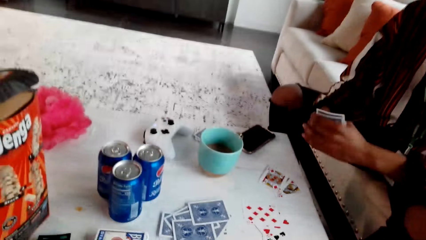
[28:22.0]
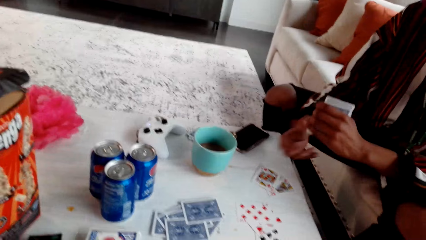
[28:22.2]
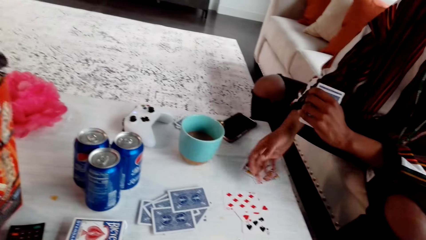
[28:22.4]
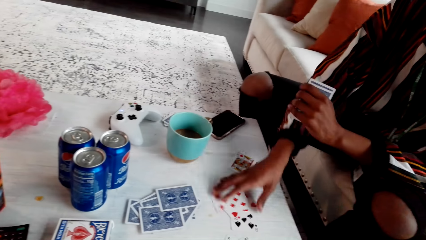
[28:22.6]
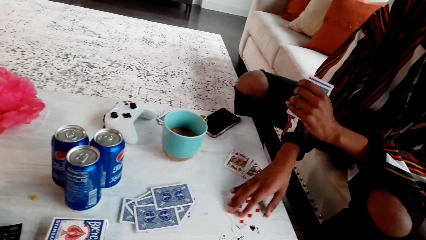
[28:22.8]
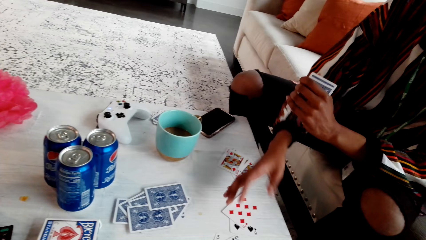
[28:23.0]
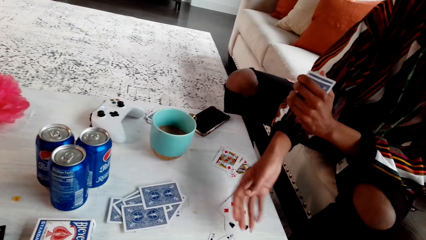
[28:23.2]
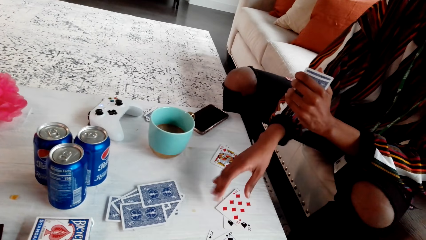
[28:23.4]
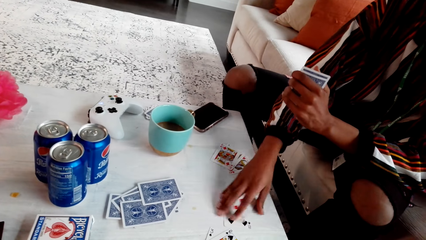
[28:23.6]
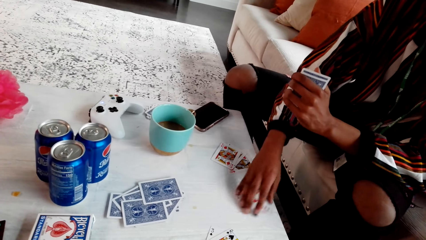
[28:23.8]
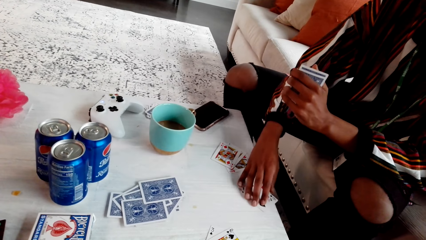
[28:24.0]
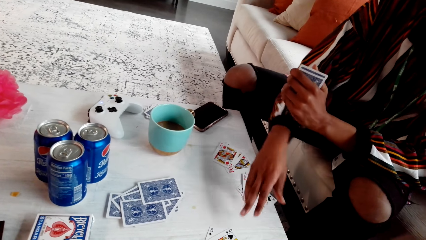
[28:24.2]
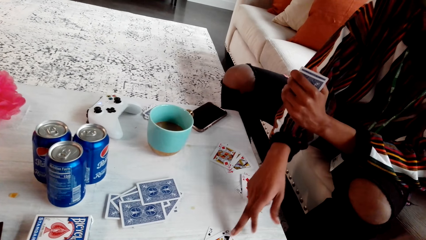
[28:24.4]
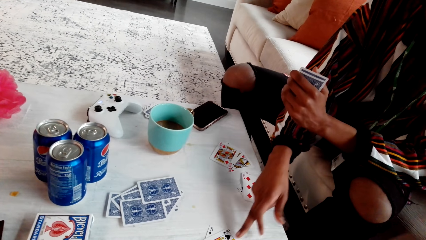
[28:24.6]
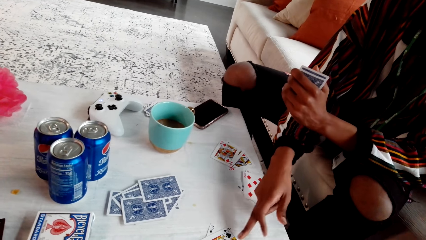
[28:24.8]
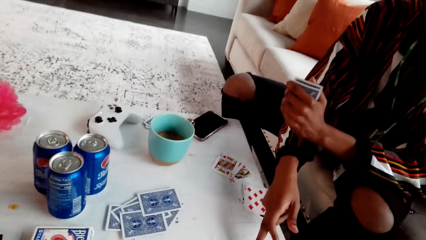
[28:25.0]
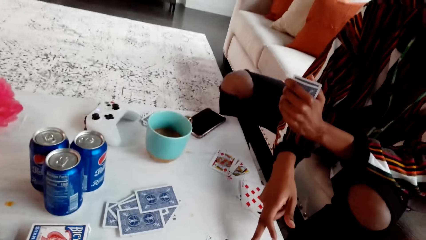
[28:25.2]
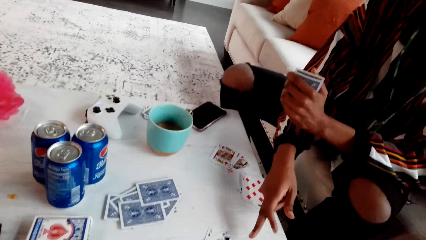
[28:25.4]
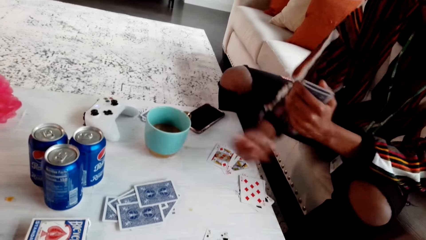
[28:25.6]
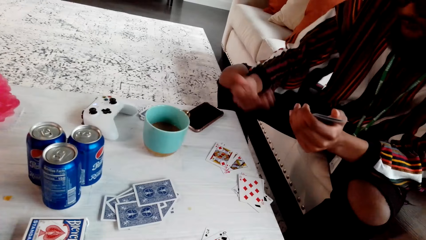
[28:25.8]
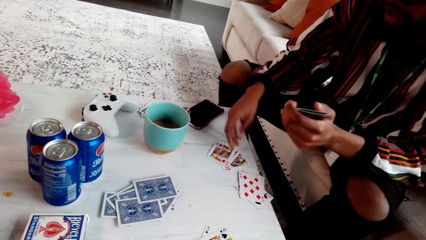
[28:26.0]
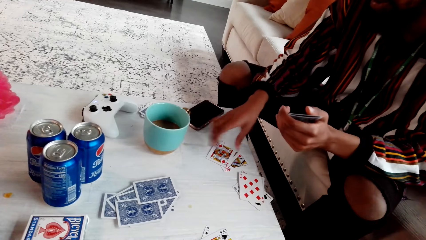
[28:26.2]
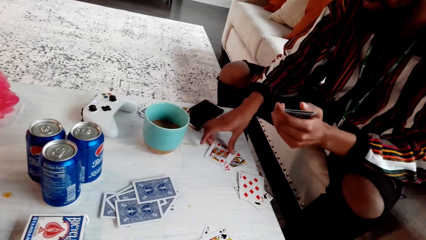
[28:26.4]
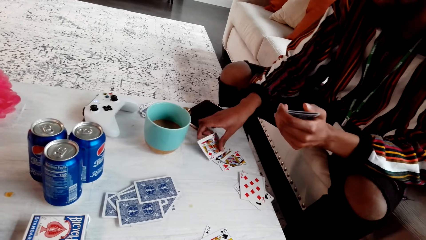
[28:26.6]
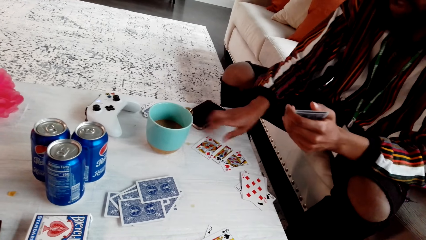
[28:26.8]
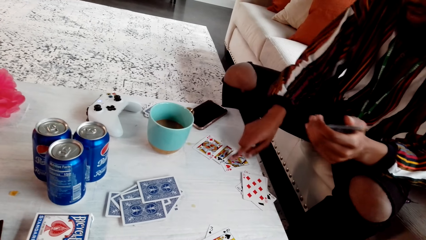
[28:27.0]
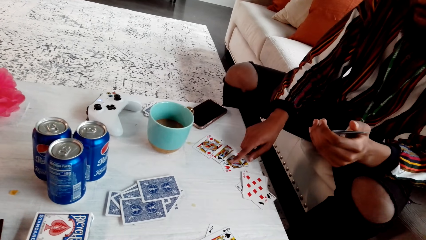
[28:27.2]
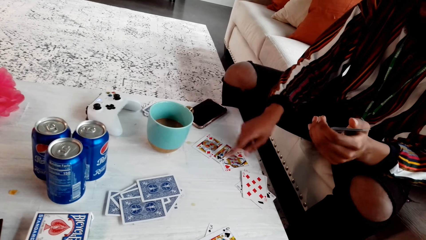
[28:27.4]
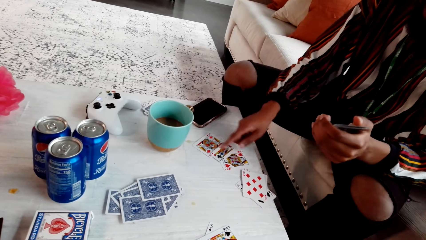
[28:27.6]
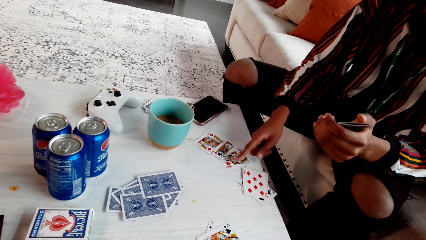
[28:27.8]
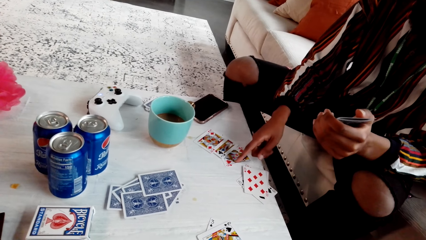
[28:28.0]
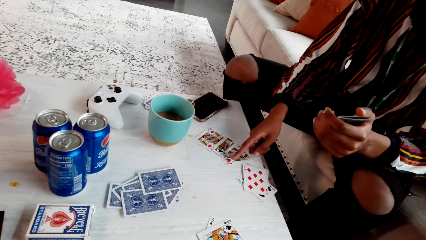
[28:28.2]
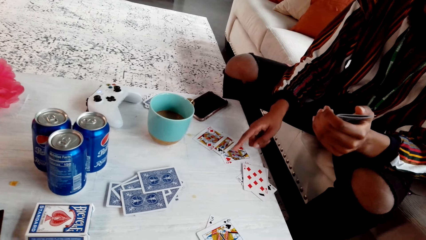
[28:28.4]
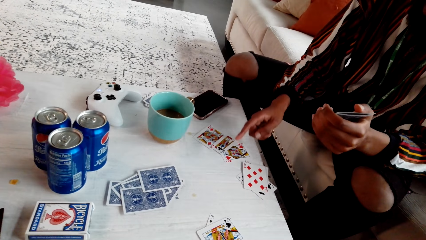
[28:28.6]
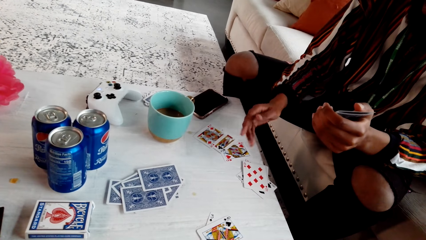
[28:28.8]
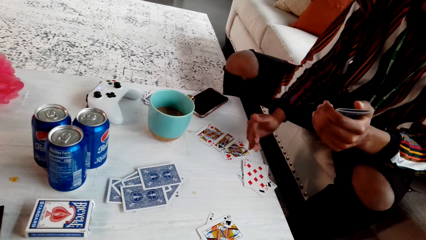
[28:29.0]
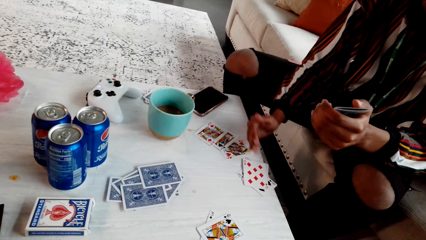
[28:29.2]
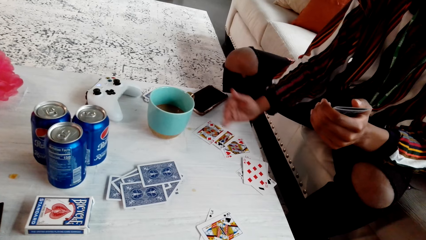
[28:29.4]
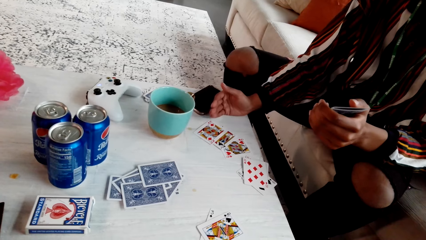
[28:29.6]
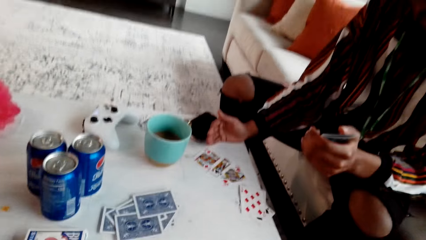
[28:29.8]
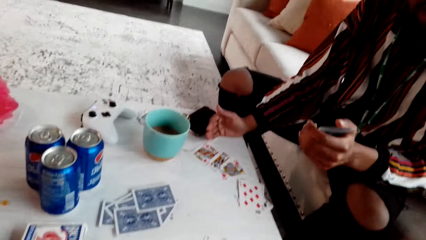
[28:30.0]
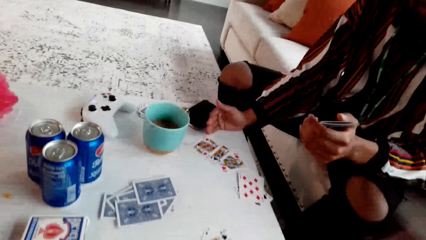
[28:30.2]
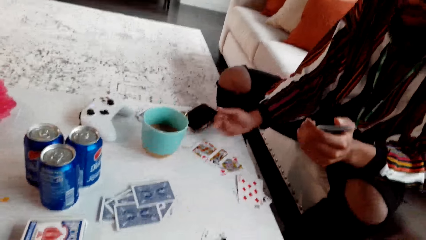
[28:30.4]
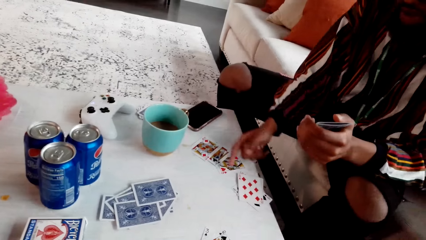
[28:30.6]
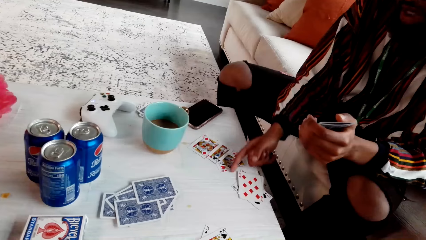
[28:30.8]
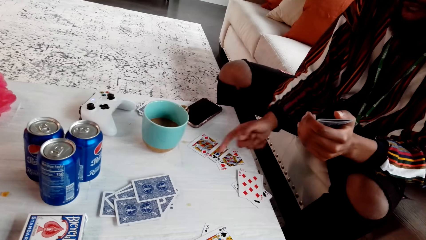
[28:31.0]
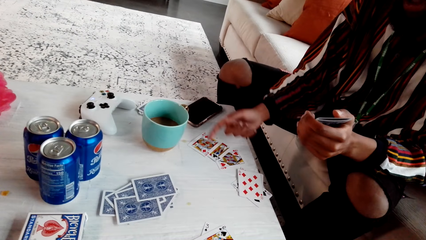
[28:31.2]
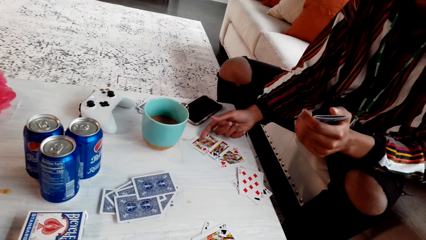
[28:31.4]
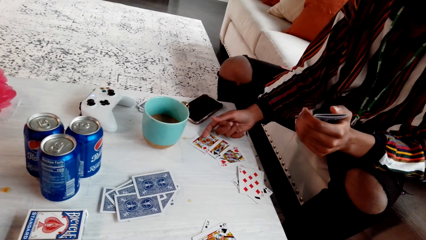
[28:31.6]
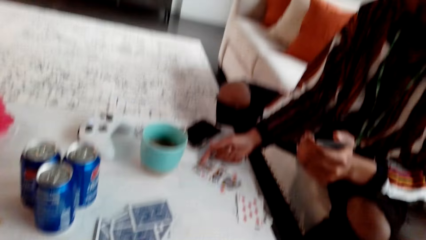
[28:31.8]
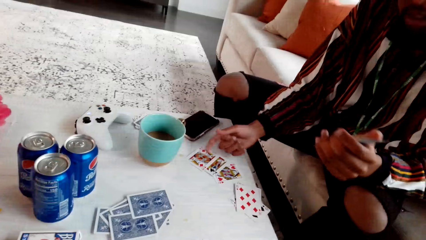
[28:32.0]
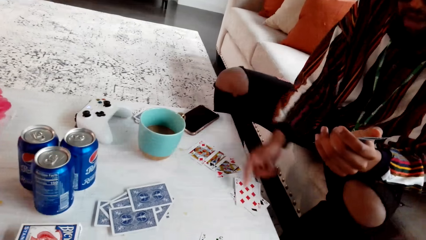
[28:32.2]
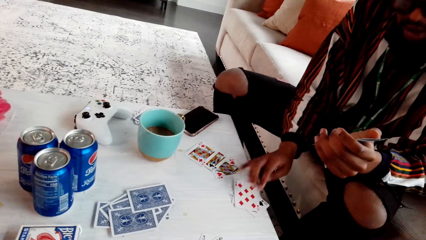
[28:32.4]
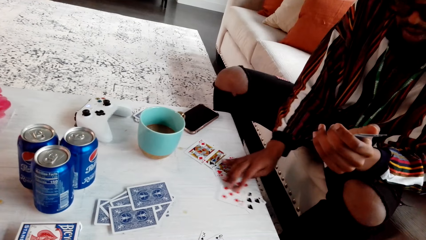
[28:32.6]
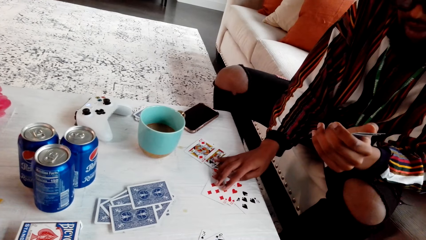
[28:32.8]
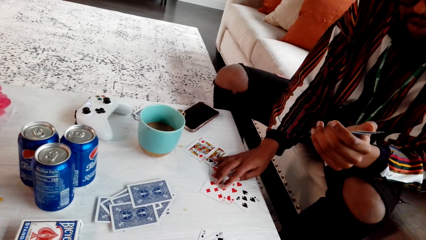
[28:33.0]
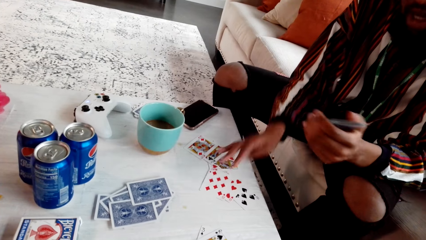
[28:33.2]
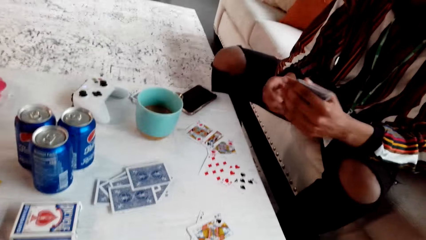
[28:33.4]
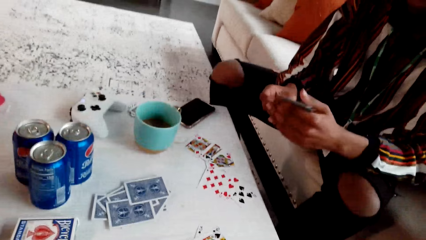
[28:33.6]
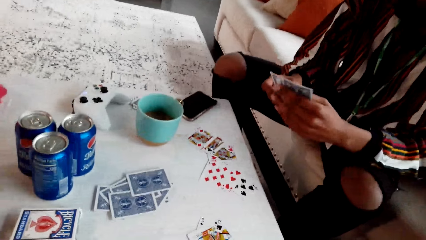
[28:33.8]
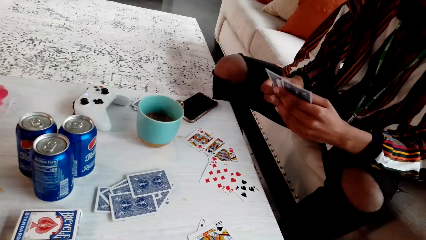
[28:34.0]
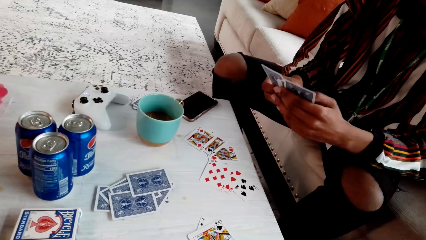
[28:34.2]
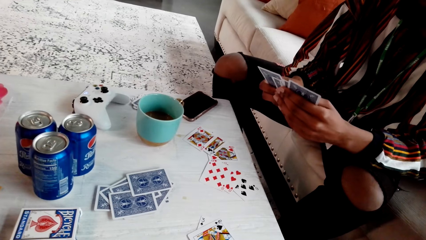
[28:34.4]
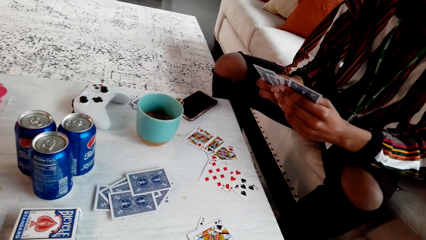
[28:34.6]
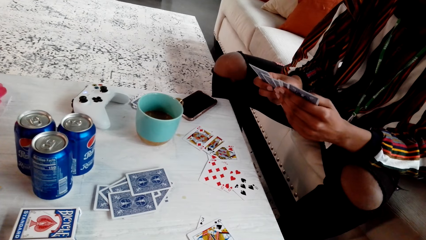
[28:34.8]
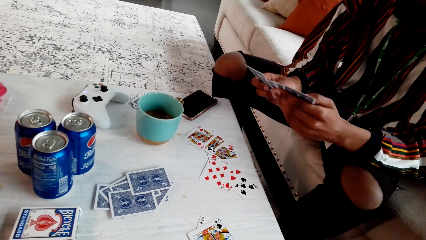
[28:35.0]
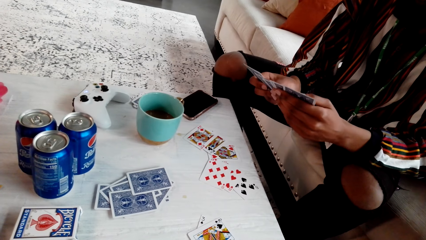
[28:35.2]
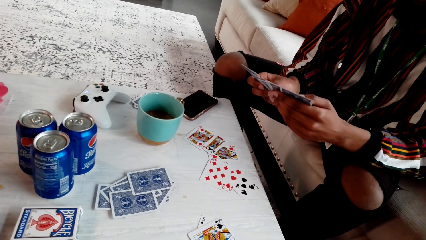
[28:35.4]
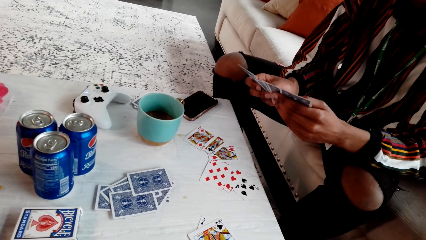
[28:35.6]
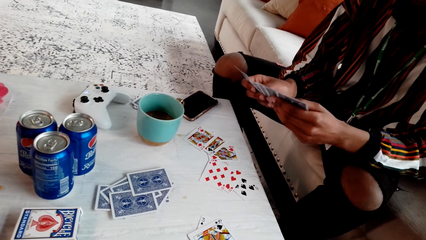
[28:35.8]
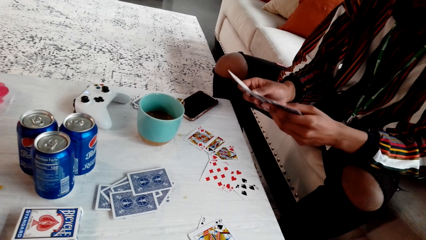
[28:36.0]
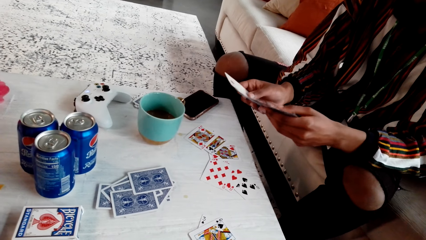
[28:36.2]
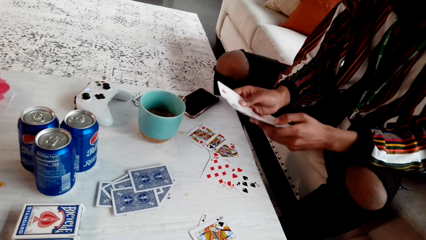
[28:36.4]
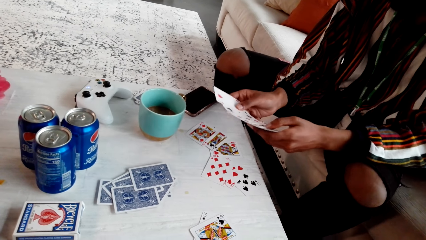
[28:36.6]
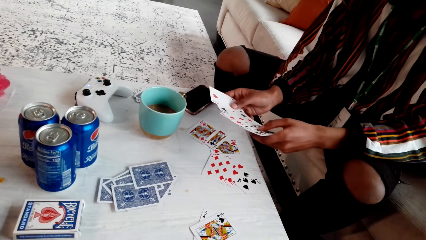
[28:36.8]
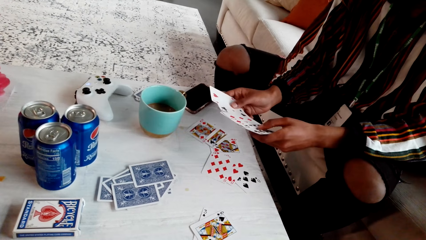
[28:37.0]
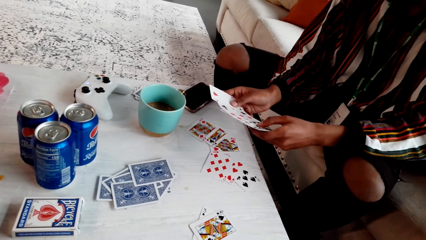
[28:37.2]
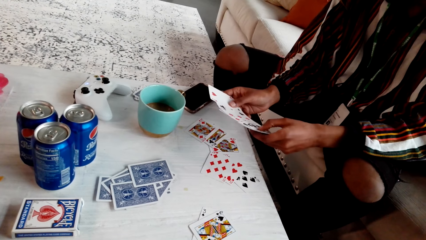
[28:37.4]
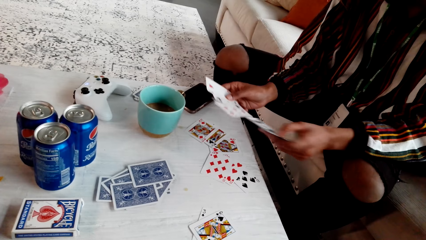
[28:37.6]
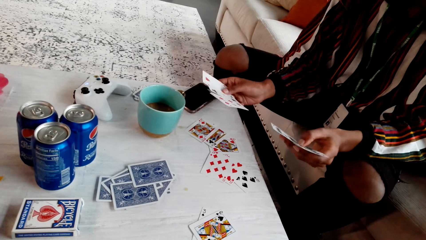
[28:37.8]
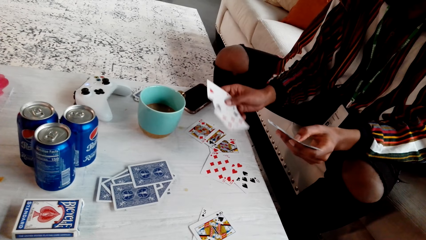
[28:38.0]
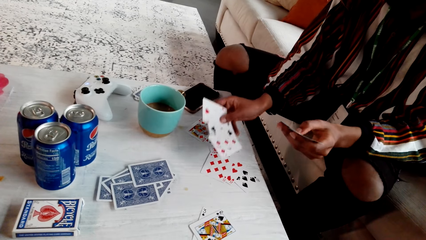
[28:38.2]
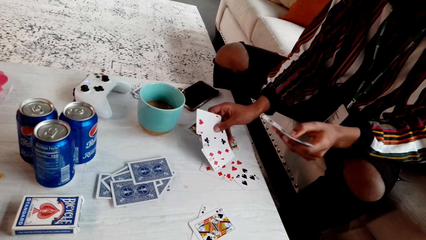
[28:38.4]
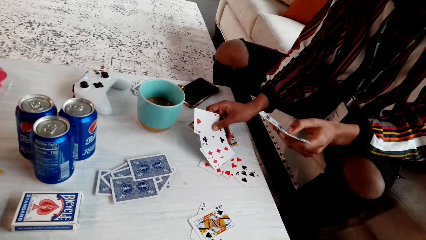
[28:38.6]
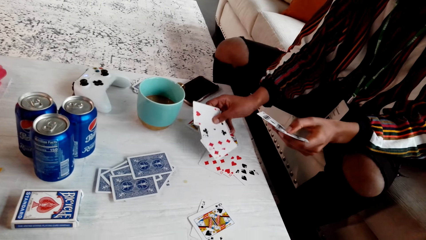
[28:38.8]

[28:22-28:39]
A man moves a card, points at the table, touches the card, points at the cards, speaks to the camera wearer and counts the cards.
